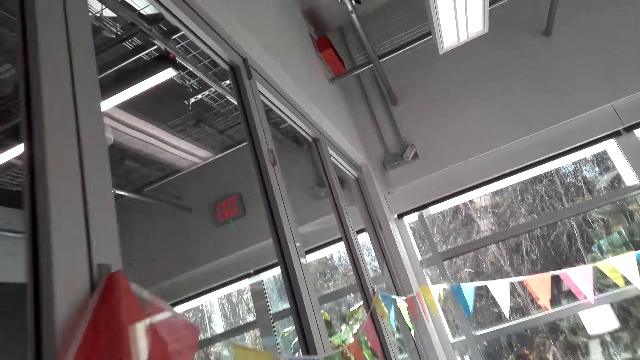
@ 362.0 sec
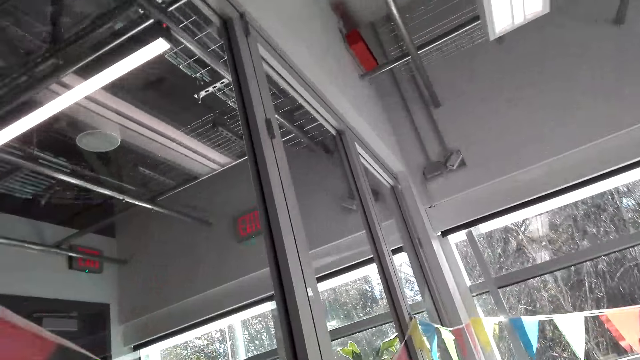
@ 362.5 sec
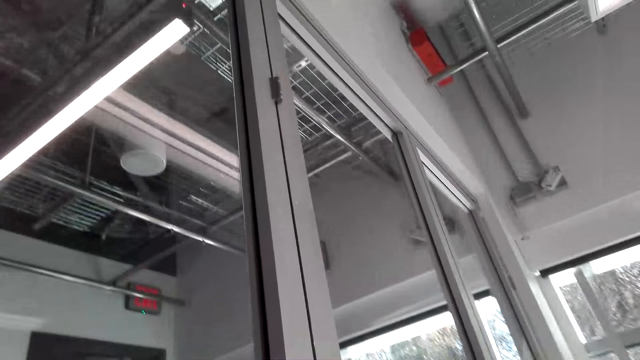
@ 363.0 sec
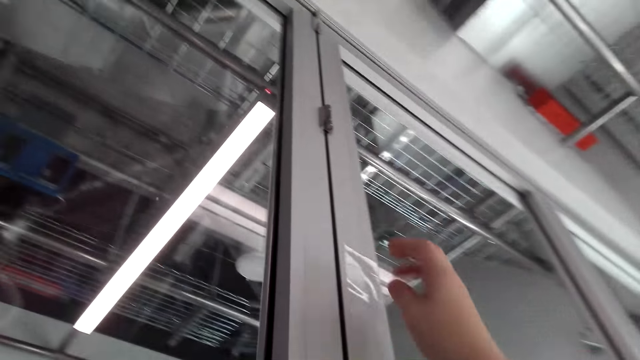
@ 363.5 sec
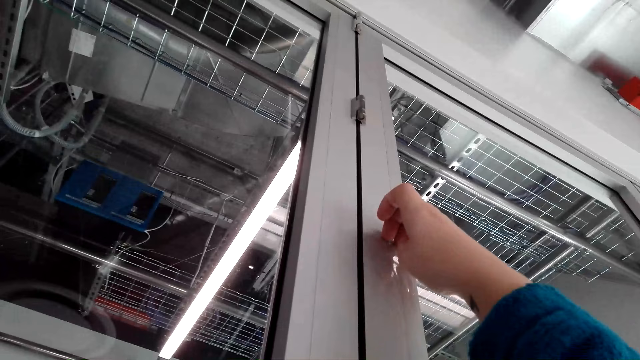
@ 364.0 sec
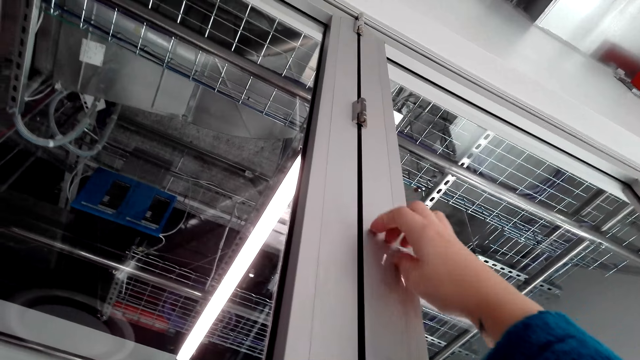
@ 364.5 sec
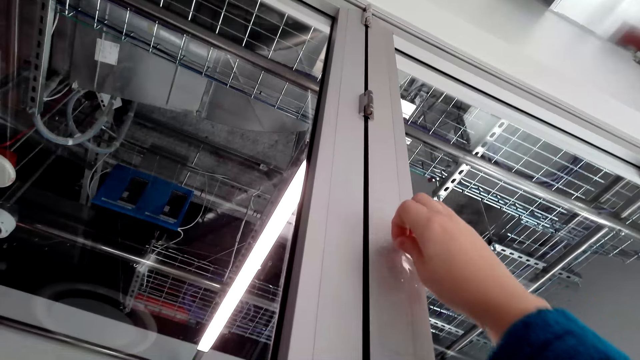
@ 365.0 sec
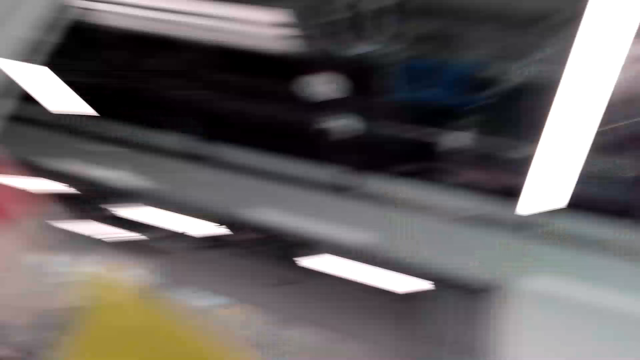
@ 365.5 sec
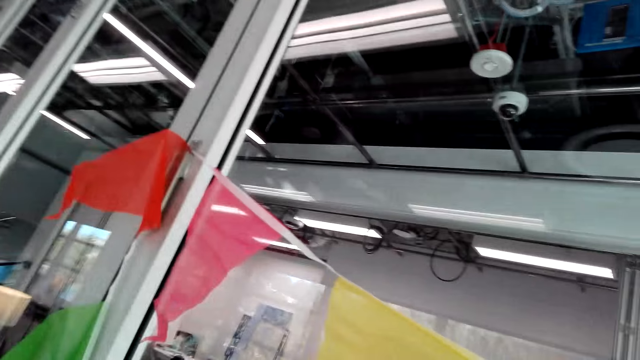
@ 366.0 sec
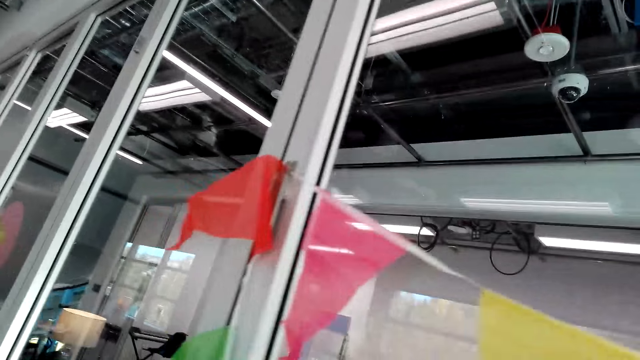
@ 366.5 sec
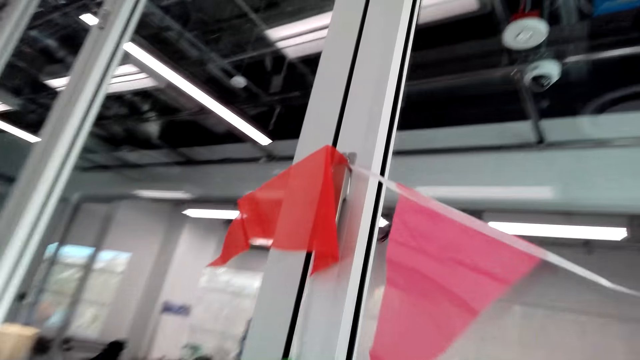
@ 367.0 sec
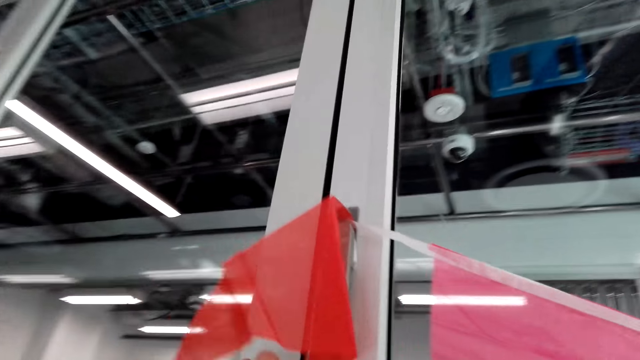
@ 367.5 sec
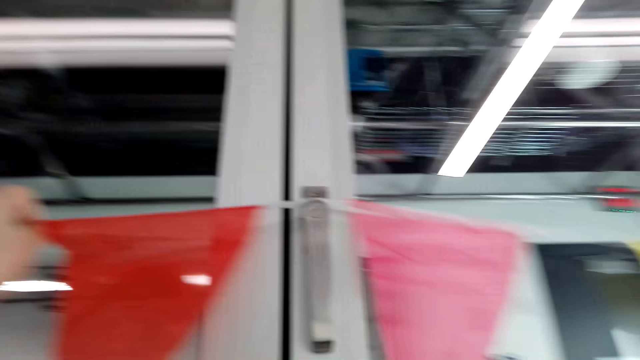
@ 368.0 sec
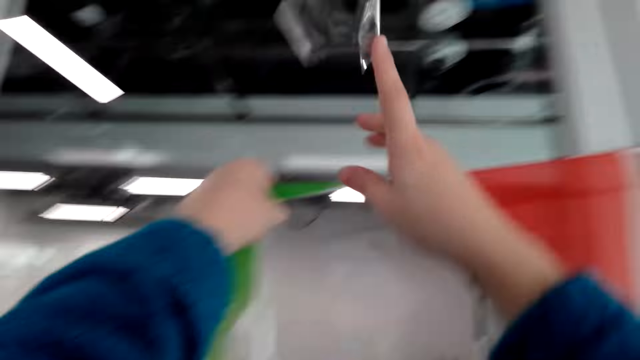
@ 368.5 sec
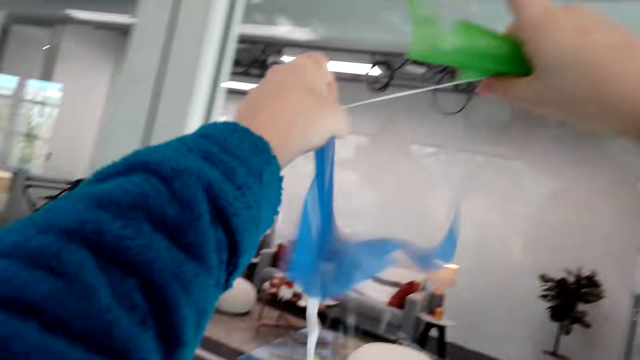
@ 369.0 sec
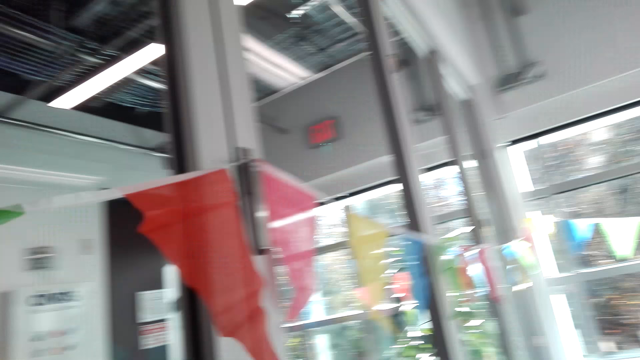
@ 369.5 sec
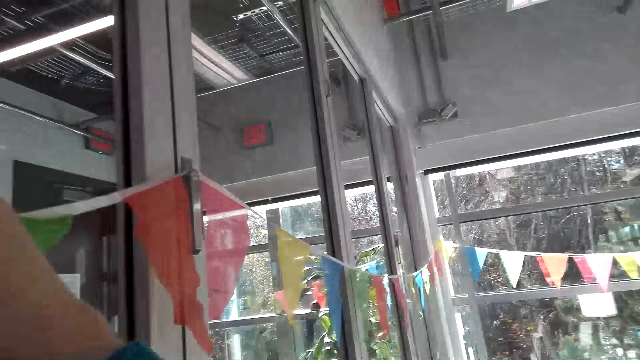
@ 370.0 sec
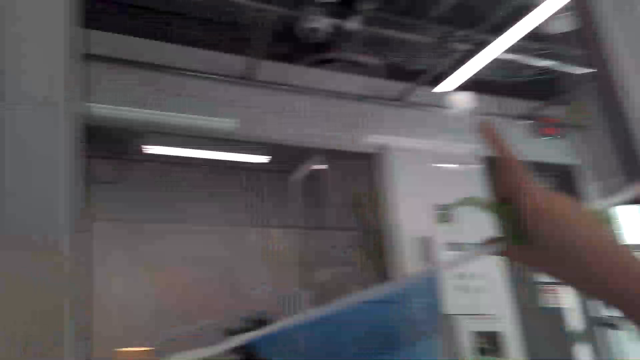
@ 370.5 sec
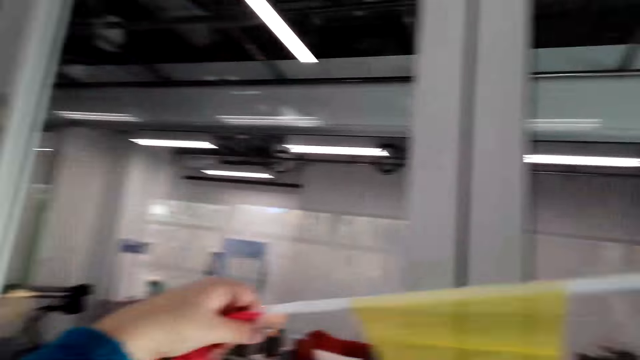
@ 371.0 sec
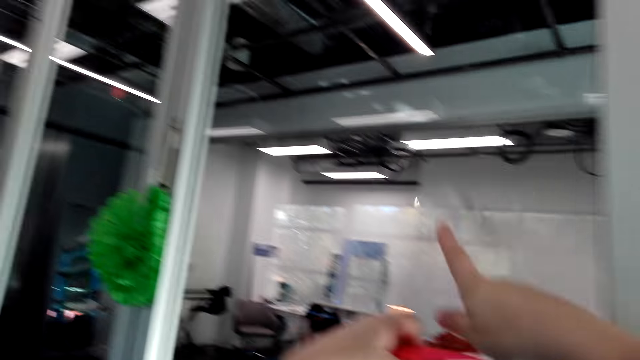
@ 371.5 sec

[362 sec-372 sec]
The camera wearer walks around. They make the decoration. They remove sticker tape on the glass. They walk around. They make the decoration.

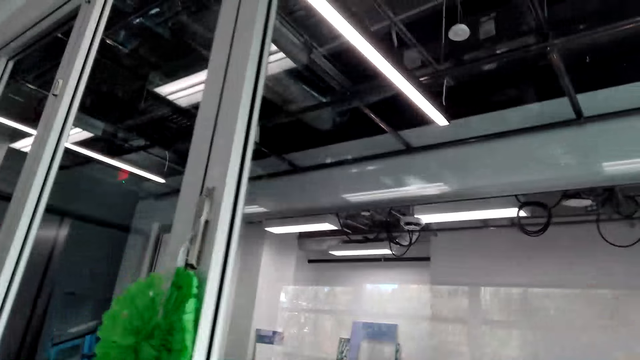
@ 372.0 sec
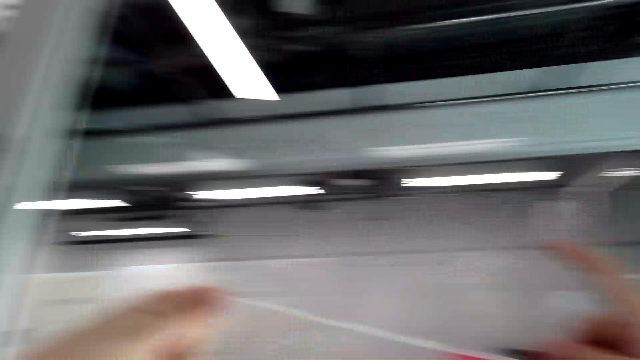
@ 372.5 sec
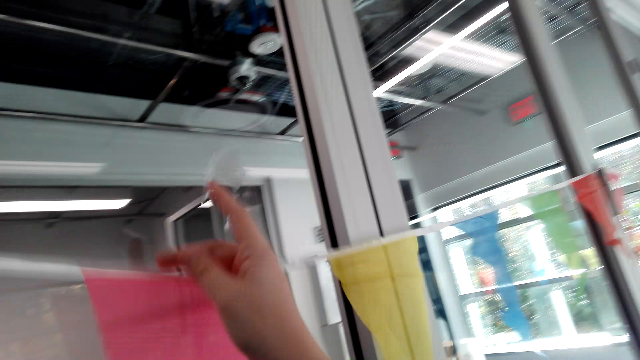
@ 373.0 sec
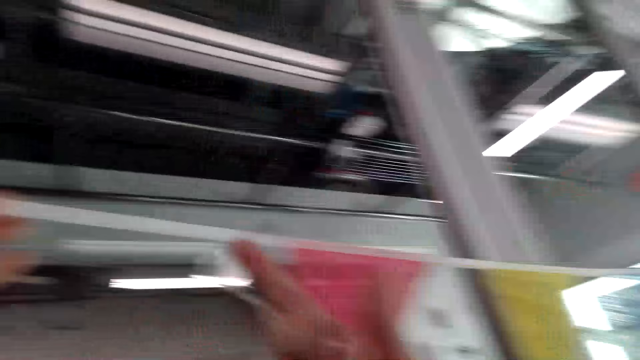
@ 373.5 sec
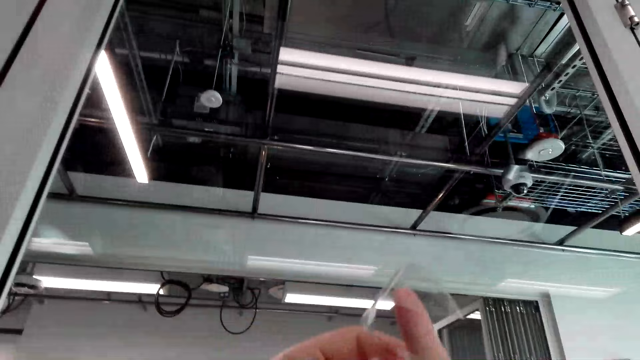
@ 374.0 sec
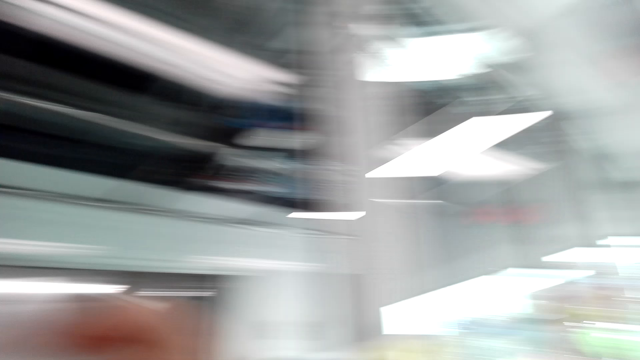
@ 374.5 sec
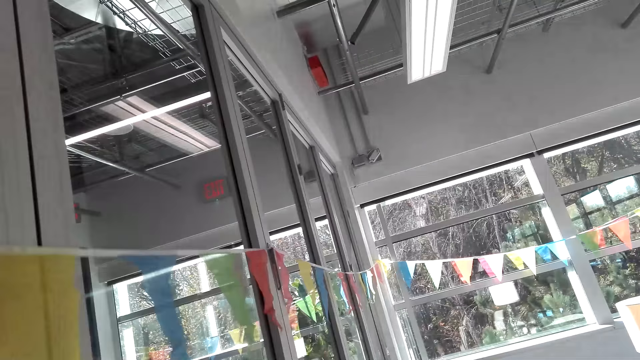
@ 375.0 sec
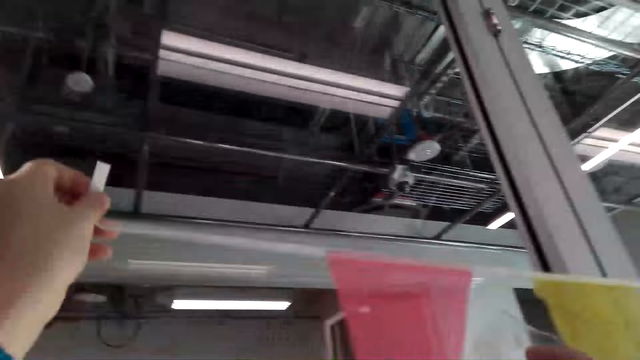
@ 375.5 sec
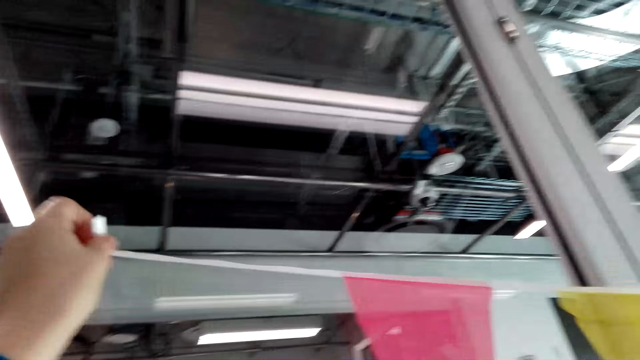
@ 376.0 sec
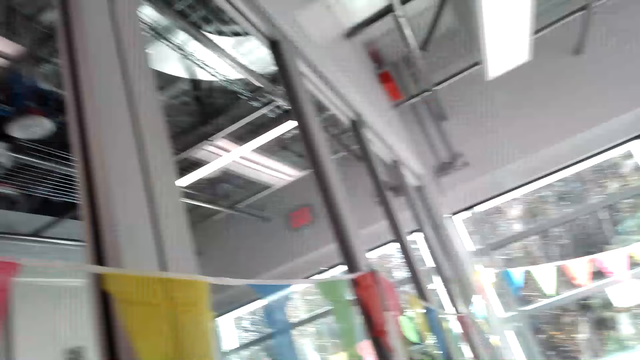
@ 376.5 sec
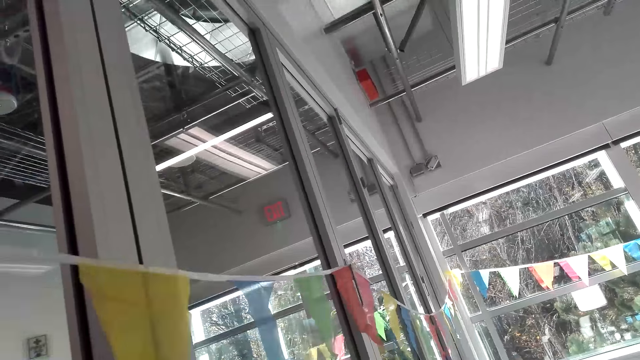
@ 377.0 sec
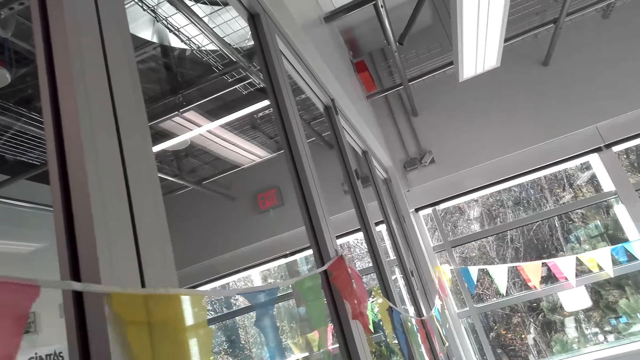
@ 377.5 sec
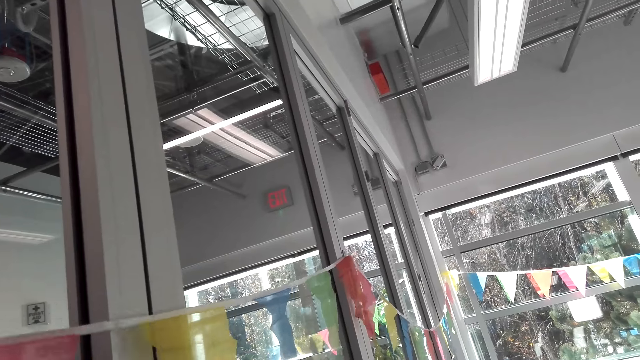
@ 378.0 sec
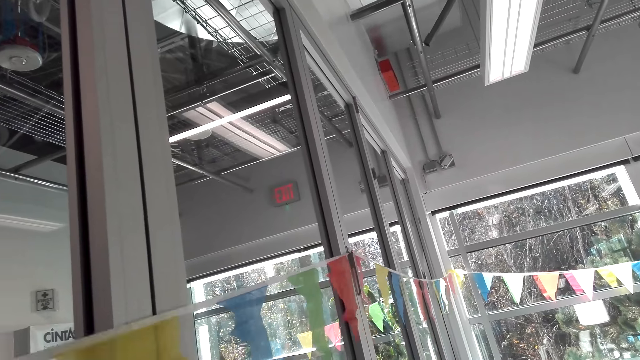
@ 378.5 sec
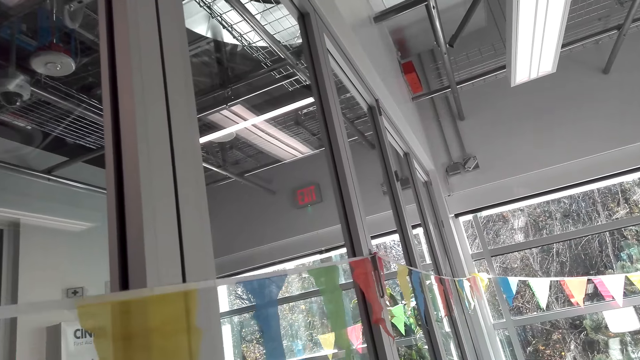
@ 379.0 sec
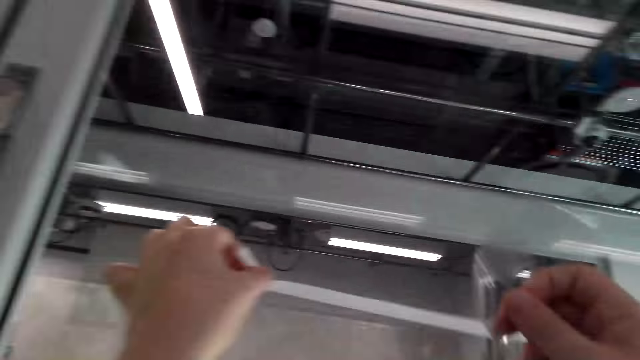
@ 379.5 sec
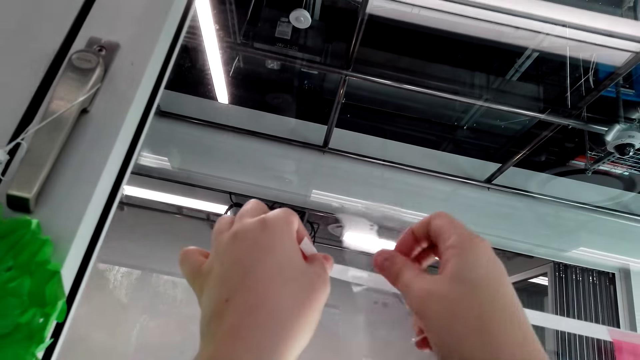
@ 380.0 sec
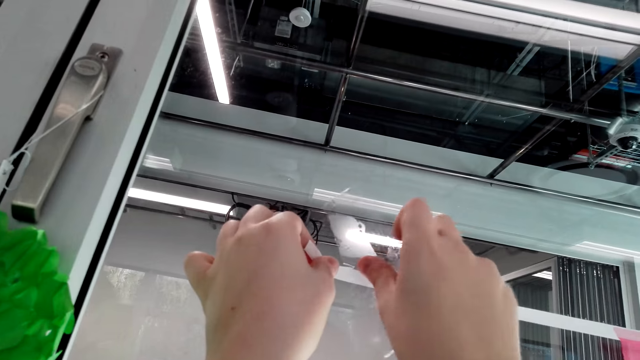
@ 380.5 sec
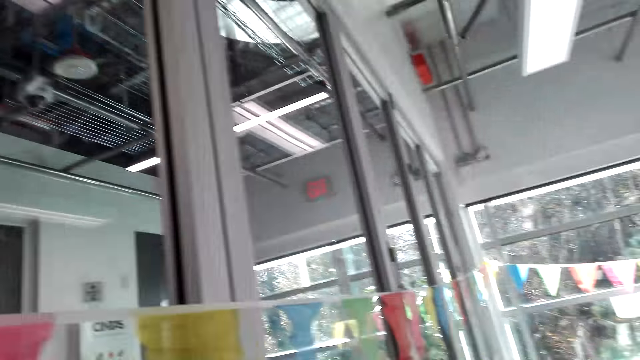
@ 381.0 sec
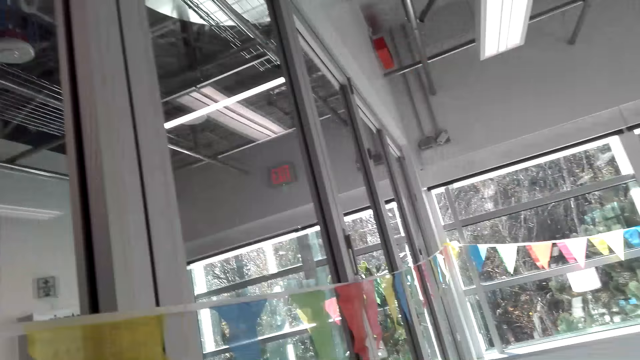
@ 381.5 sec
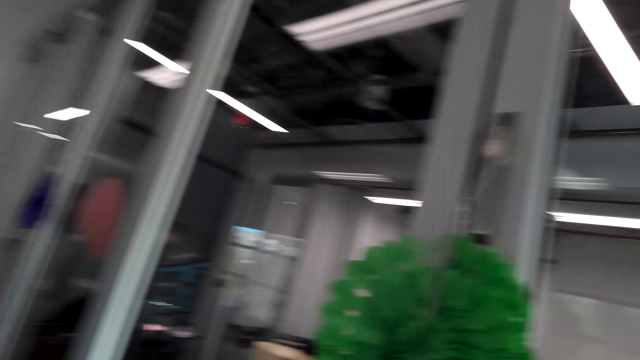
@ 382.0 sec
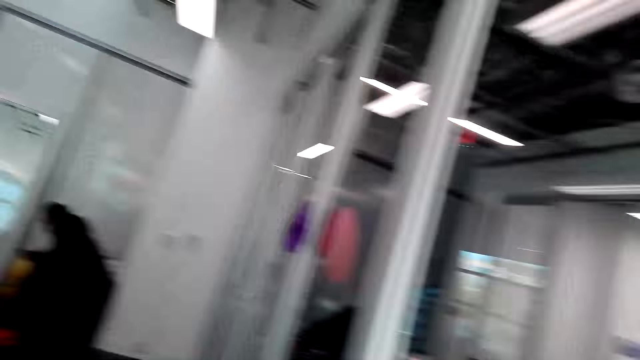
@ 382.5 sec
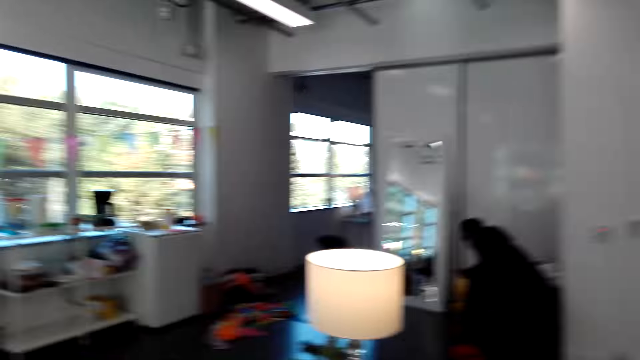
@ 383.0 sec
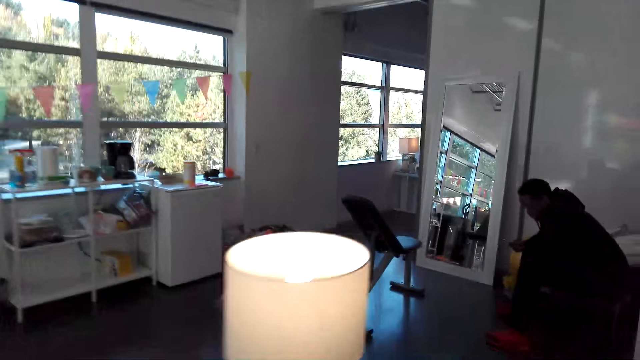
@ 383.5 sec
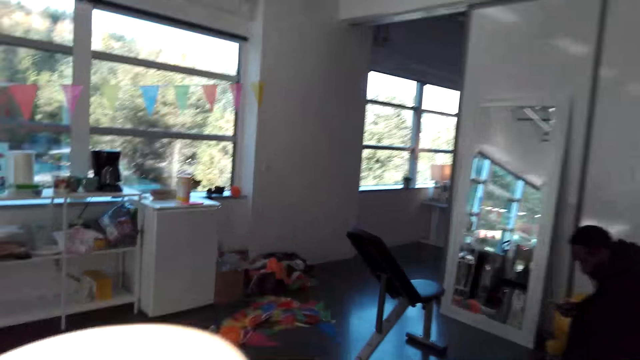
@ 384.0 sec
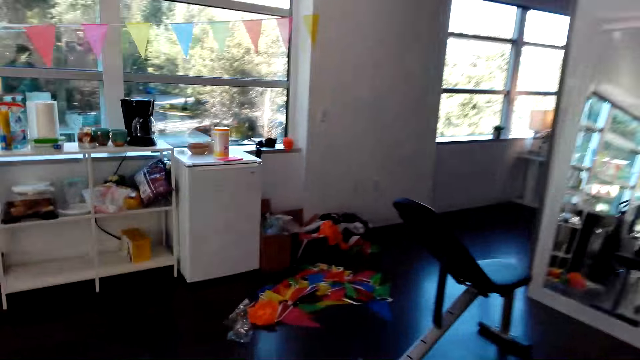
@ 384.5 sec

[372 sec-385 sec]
The camera wearer holds the decoration. They stick the decoration on the wall. They look around. They look around again. They walk around.
